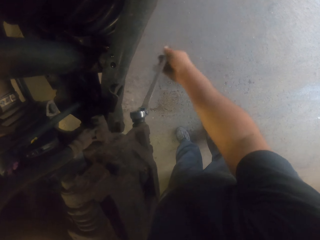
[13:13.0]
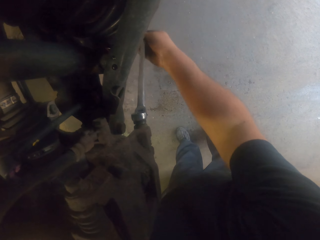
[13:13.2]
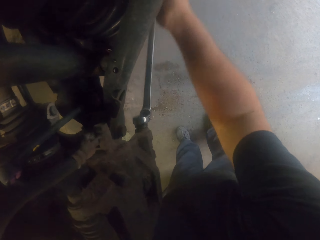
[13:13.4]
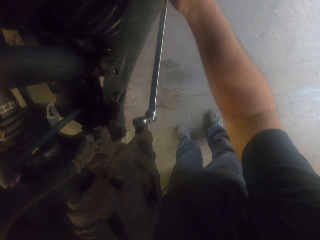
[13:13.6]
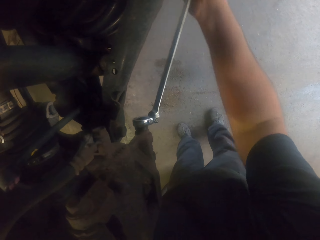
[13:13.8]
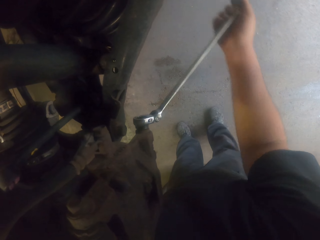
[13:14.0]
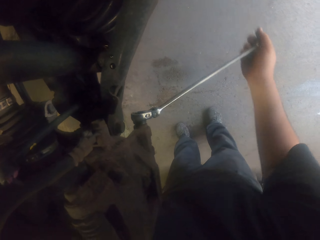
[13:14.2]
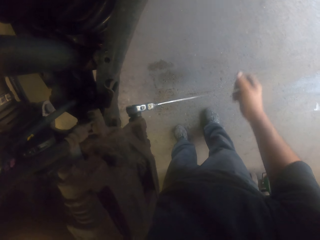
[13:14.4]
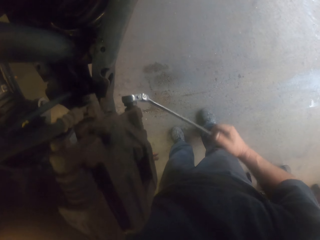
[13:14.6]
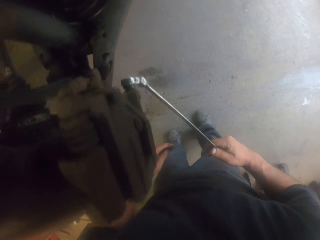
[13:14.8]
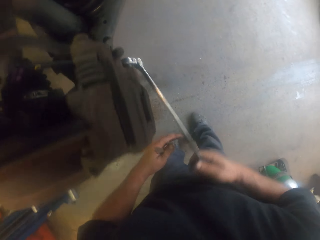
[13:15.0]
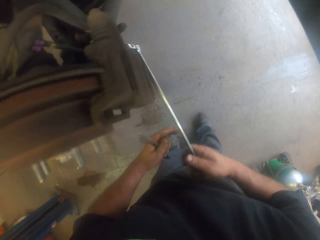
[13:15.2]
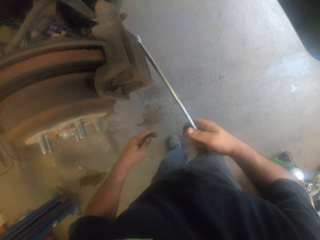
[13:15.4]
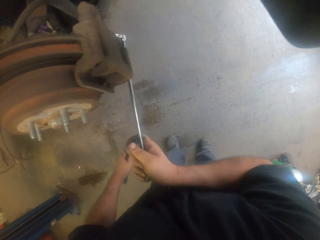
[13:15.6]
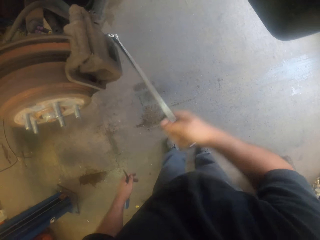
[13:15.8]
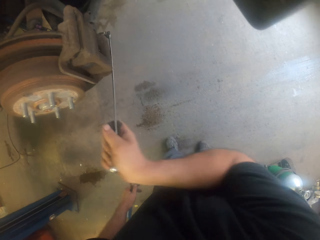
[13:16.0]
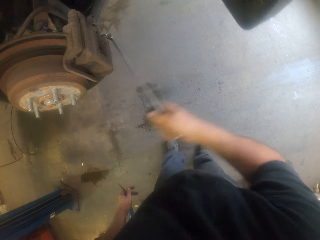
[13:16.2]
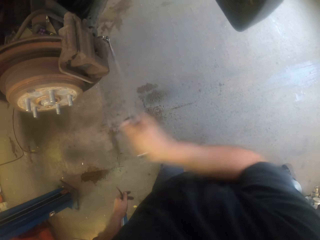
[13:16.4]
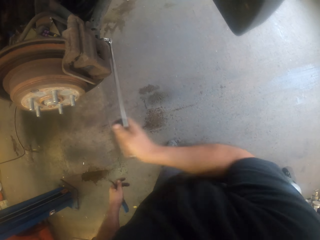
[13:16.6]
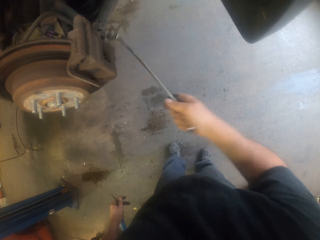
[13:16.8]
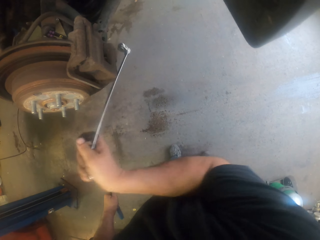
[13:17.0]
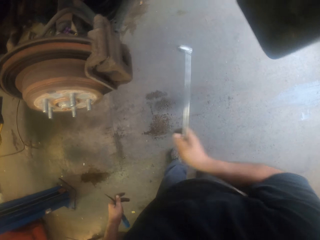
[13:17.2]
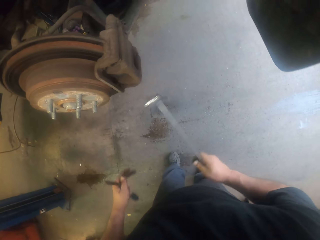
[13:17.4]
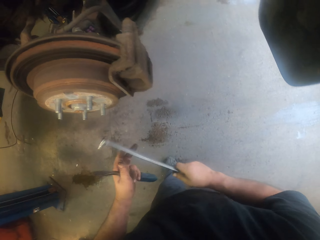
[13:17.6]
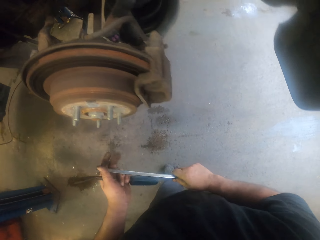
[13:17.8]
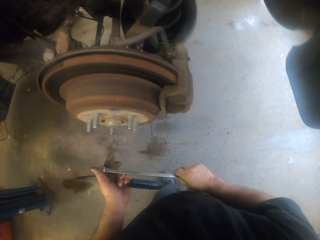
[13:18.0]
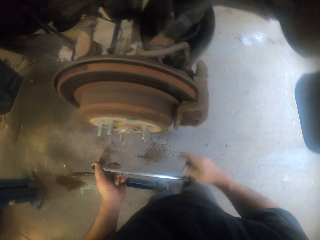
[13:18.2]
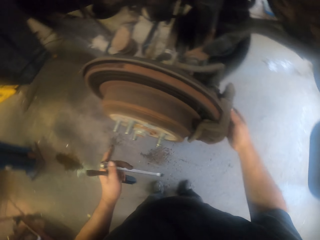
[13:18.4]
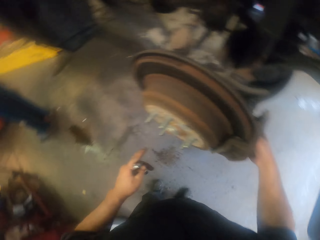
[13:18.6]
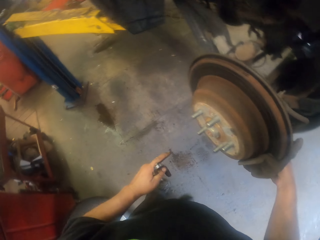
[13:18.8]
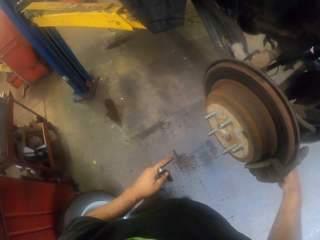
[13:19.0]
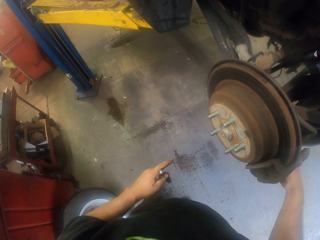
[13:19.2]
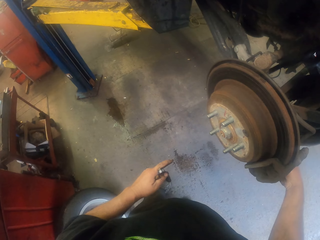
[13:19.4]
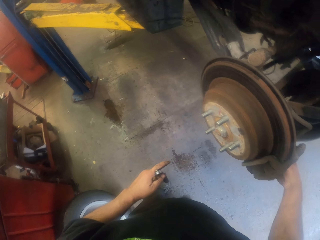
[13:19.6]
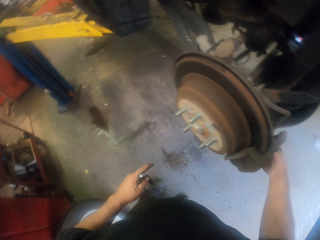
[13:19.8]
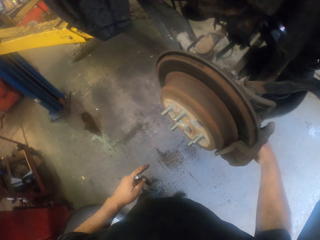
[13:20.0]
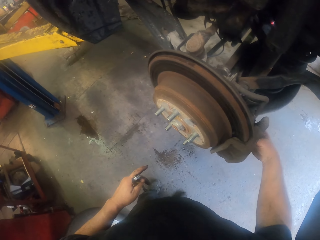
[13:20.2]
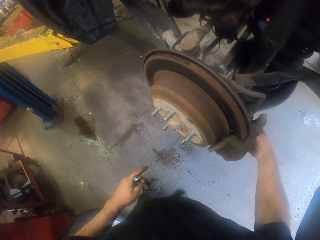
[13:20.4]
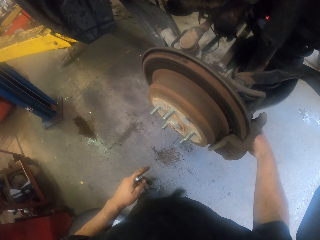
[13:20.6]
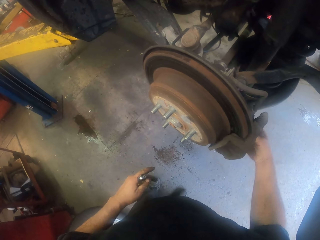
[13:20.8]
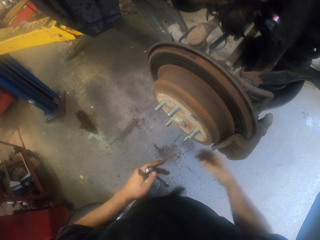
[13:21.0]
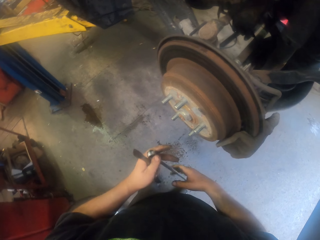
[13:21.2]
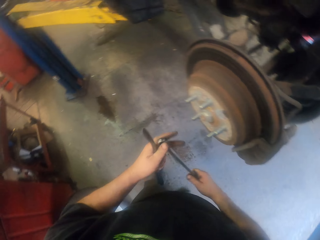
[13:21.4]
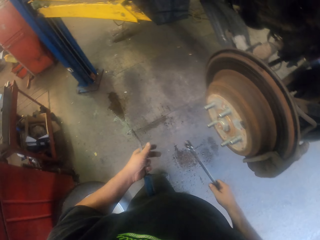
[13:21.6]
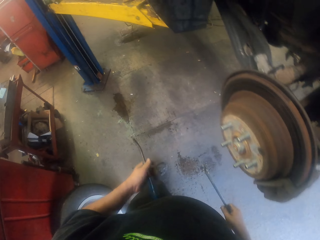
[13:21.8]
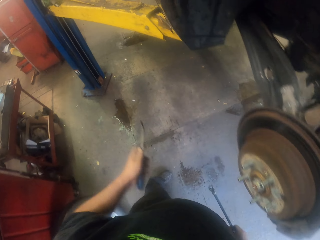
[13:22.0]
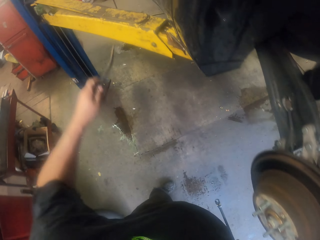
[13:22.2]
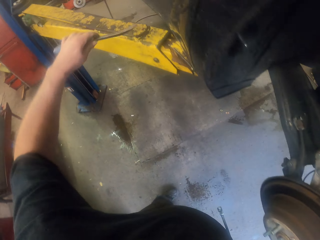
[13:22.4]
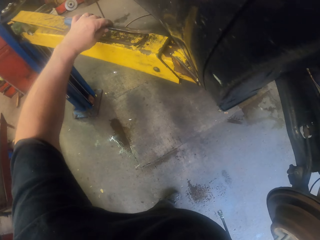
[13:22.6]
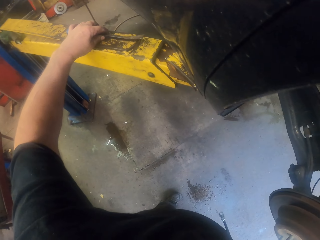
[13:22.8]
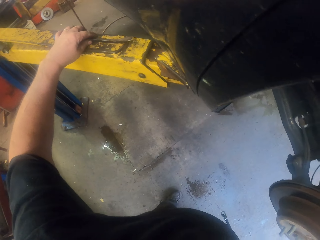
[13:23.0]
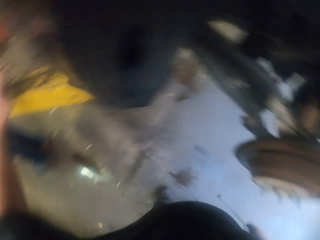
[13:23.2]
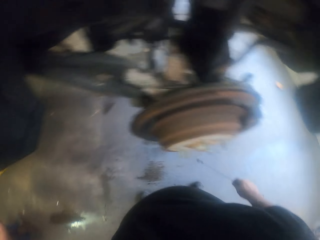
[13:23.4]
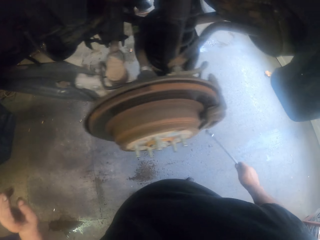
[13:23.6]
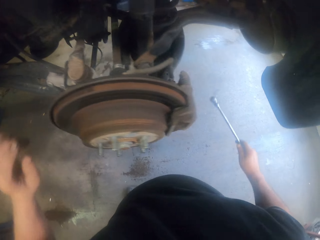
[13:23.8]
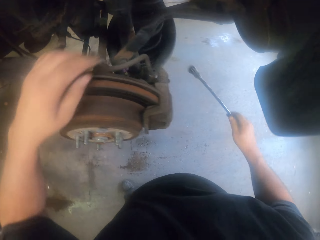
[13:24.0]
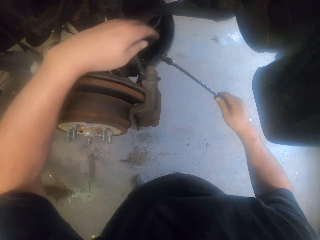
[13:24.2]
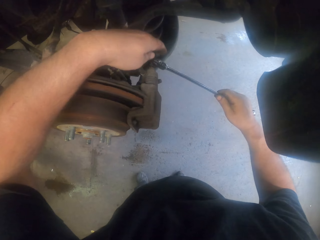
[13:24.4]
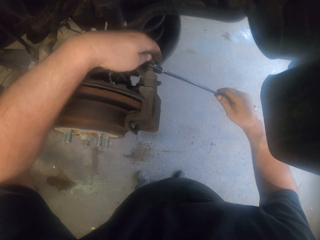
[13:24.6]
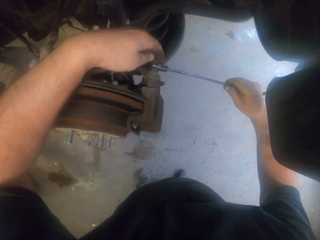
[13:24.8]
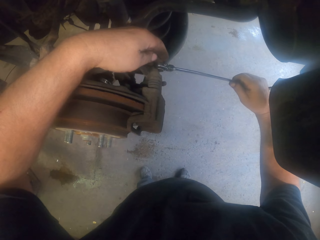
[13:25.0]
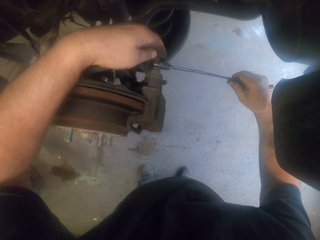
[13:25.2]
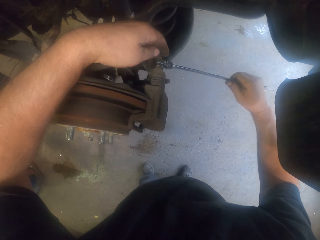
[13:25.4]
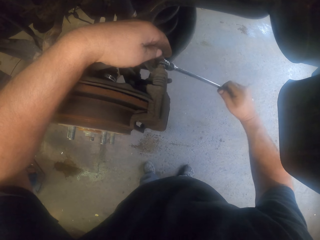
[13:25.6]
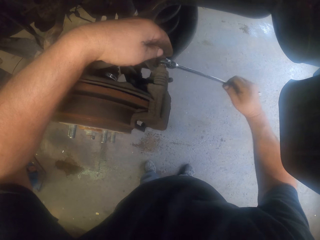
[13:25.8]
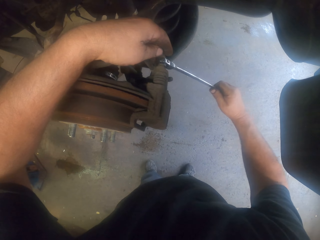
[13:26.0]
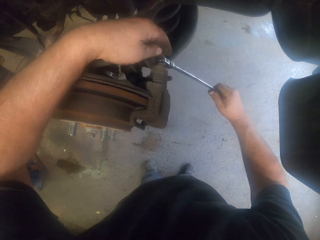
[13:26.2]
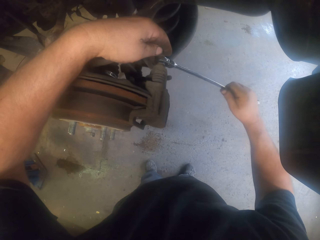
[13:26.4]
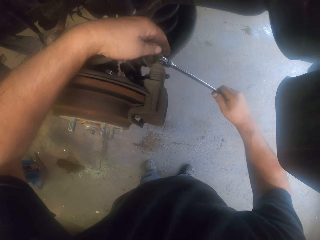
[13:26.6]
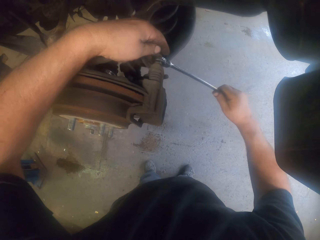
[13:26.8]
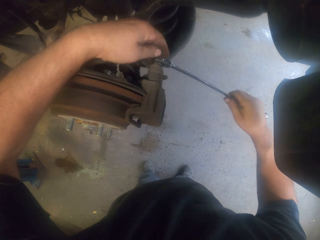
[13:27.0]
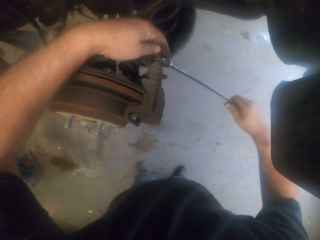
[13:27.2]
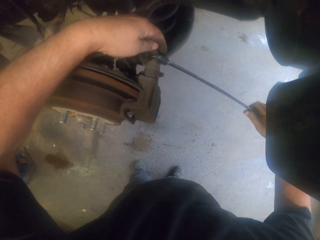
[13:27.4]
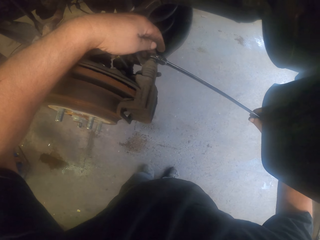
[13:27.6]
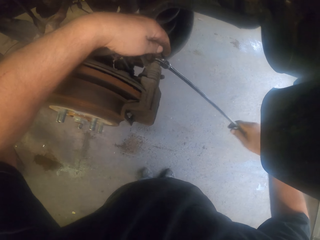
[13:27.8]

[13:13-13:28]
The camera wearer turns to the side. They pass the wrench to the left hand. They hold a spanner. They touch the bolt. They turn to the side. They rotate the nuts with a hand. They pass the wrench to the right hand. They take a step. They put the pry bar on the metal. They turn to the side. They loosen the bolt with the wrench.

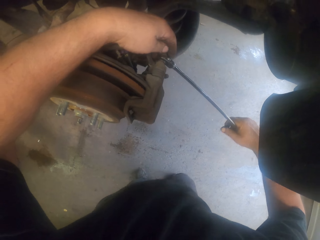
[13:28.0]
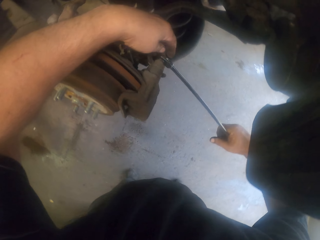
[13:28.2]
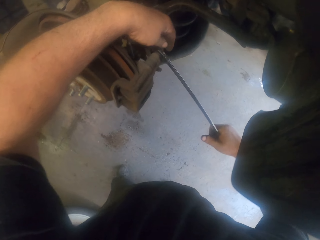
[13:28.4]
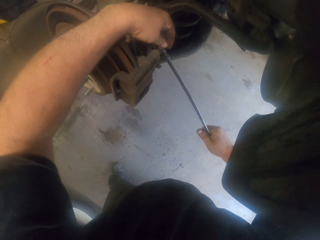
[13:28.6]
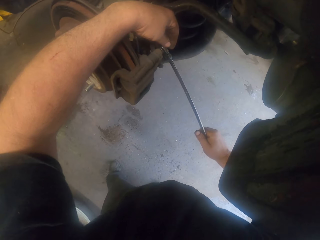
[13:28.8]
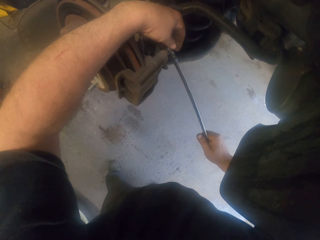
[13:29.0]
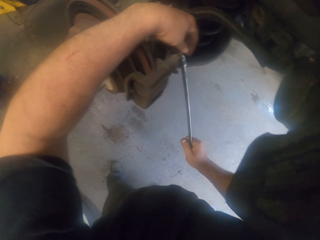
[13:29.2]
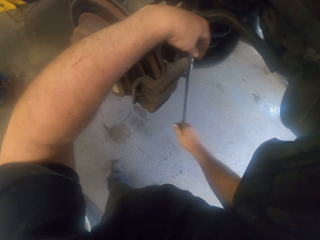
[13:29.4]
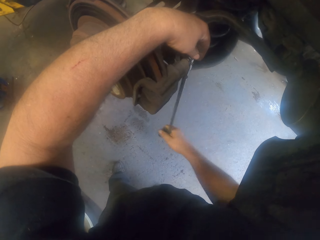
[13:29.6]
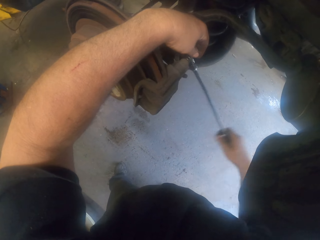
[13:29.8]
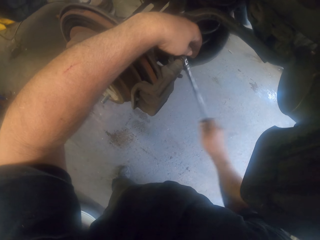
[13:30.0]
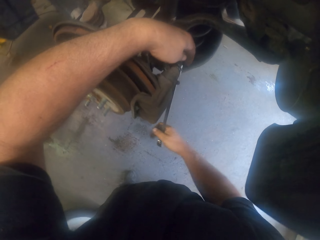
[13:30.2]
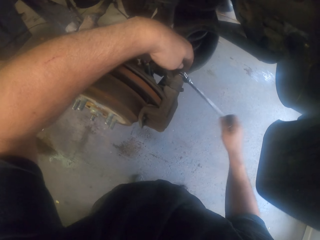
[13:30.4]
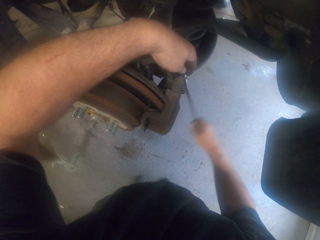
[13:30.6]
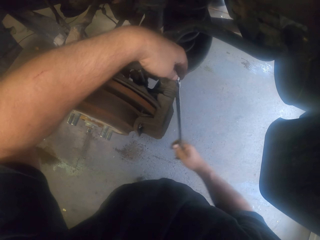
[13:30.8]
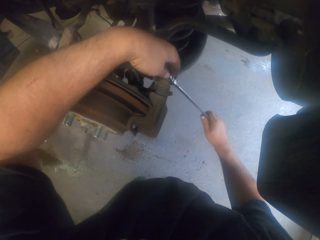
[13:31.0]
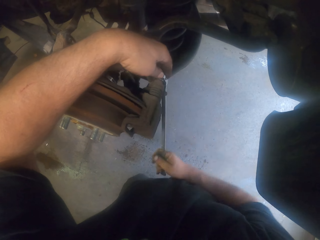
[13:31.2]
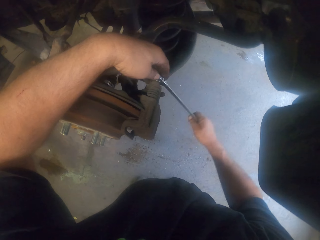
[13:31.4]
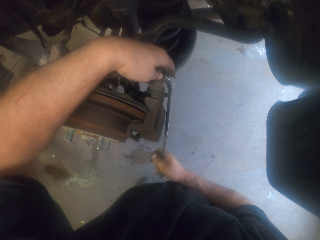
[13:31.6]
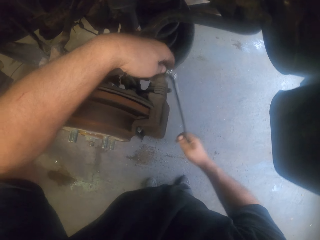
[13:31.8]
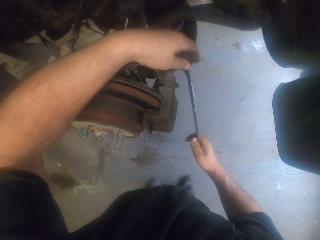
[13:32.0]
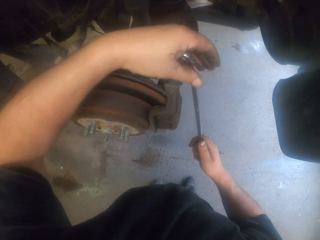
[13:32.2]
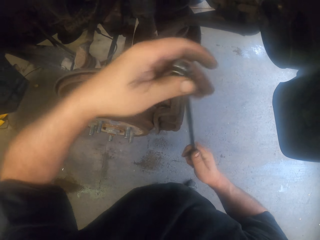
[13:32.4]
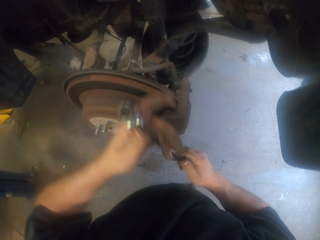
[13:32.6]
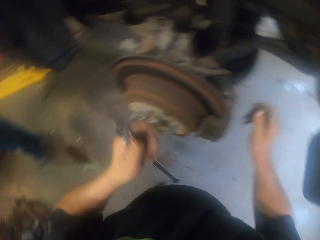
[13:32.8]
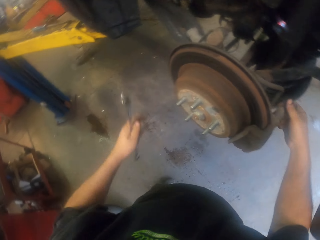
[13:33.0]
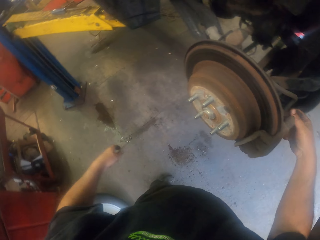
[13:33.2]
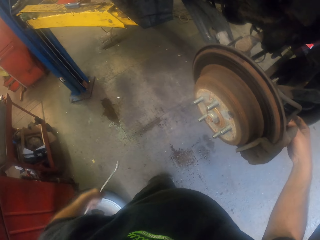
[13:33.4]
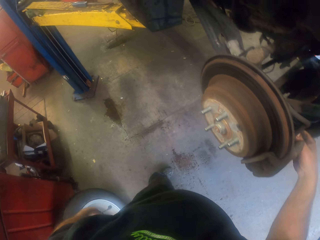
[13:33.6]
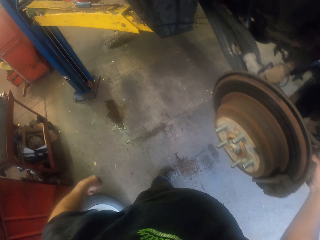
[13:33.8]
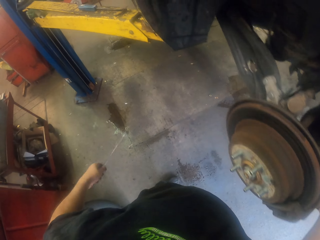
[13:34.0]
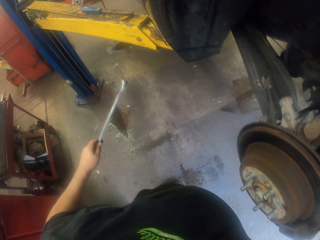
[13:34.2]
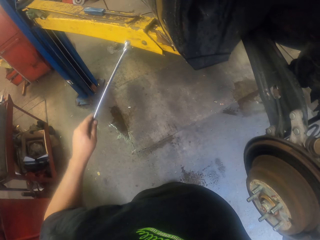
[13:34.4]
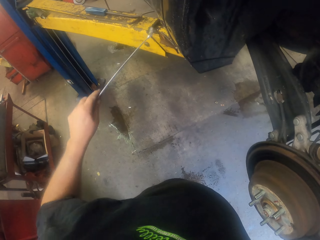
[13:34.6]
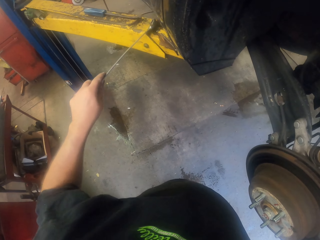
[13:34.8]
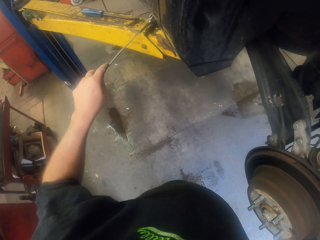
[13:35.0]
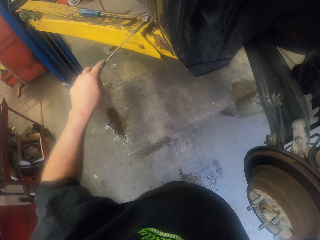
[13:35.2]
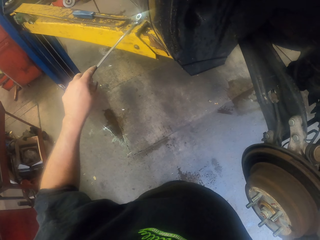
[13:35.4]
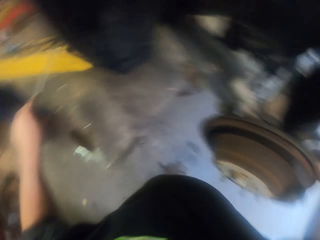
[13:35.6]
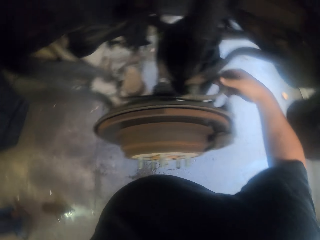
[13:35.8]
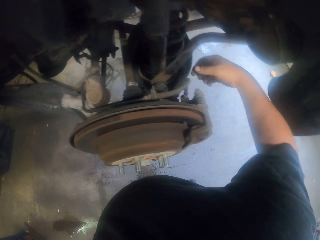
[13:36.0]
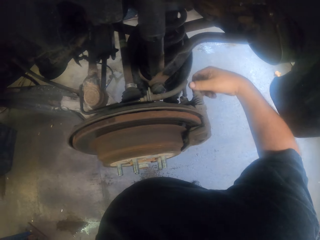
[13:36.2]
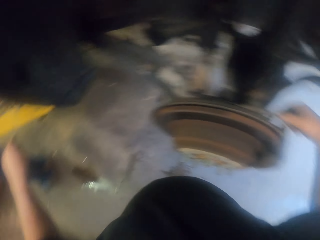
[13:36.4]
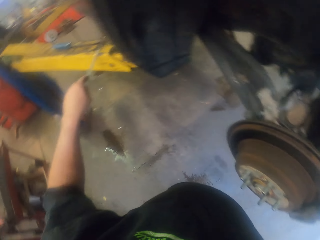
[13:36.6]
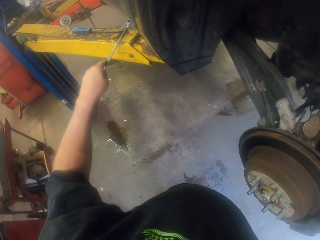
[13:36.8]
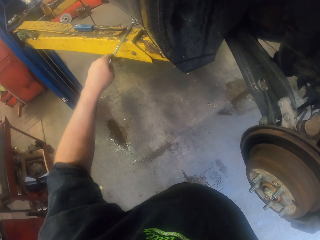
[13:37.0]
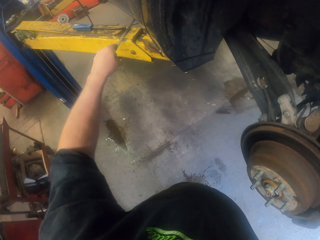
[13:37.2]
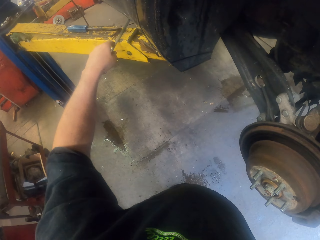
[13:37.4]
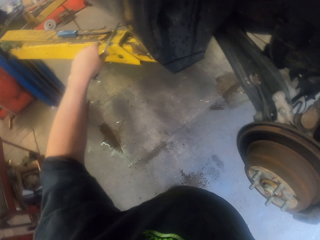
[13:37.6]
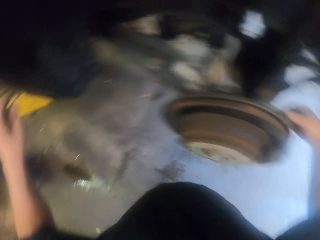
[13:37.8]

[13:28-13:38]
The camera wearer passes the wrench to the left hand. They turn to the side. They put the wrench on the metal. They look around. They turn to the side. They rotate the bolt with a hand.
